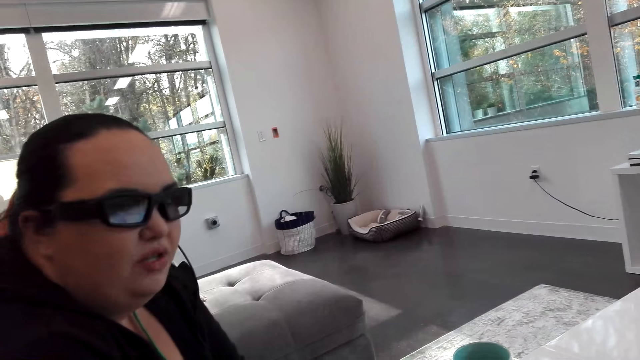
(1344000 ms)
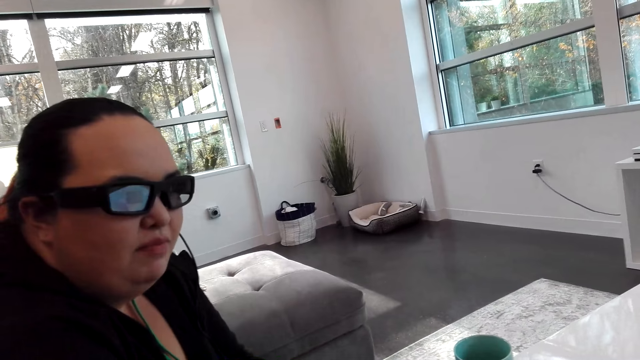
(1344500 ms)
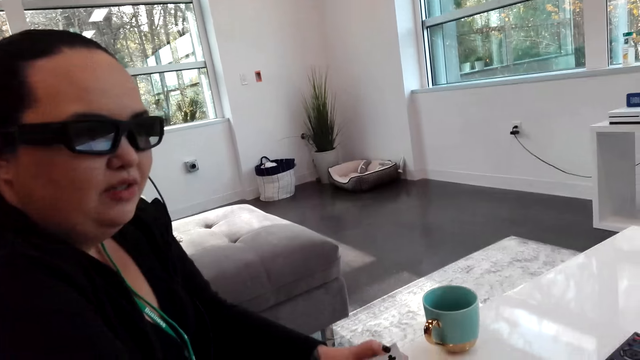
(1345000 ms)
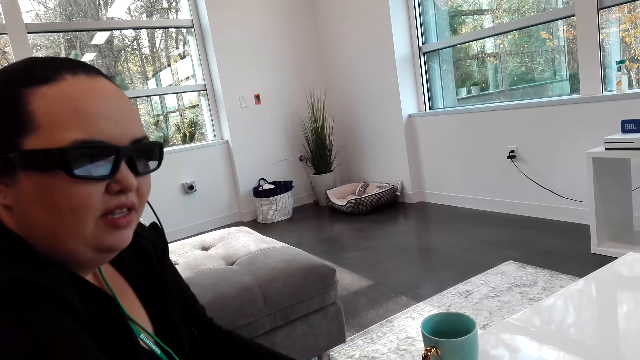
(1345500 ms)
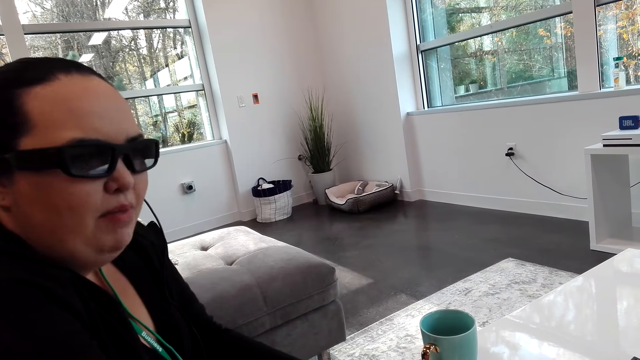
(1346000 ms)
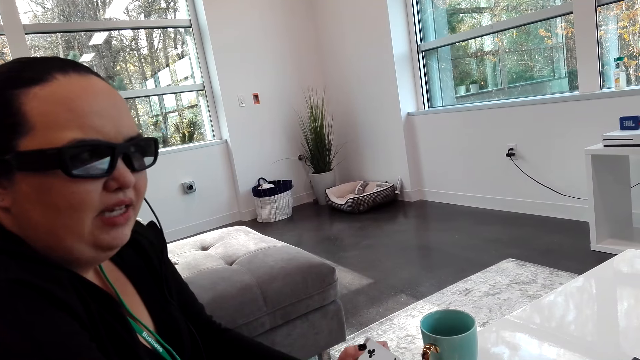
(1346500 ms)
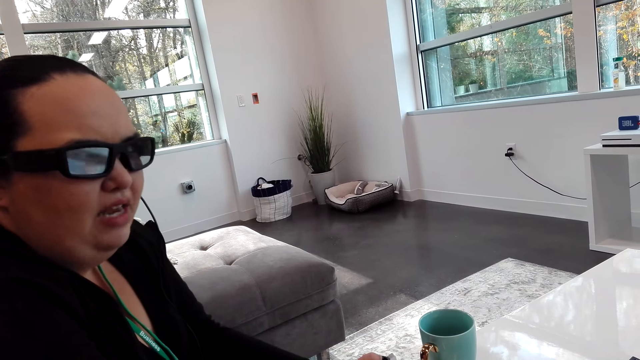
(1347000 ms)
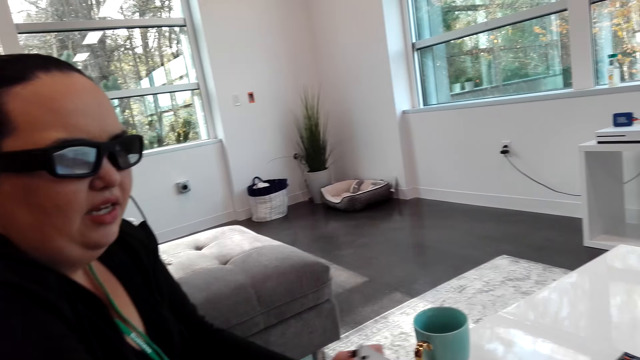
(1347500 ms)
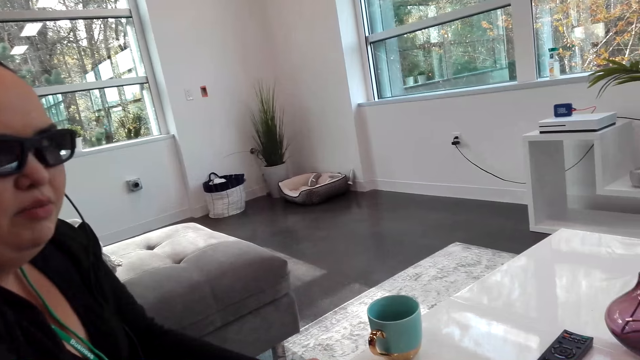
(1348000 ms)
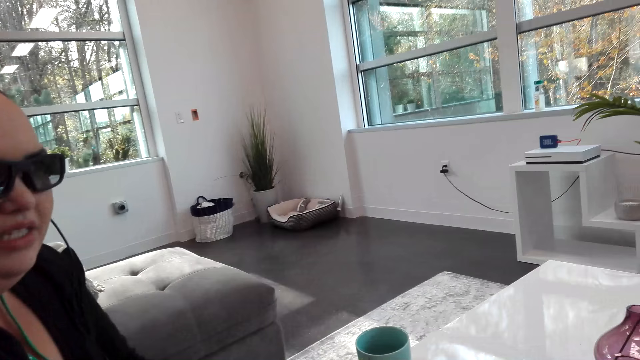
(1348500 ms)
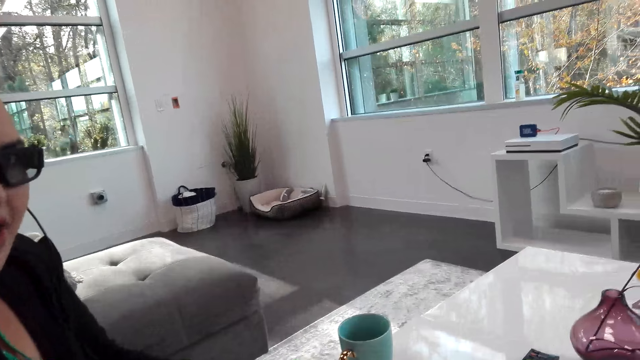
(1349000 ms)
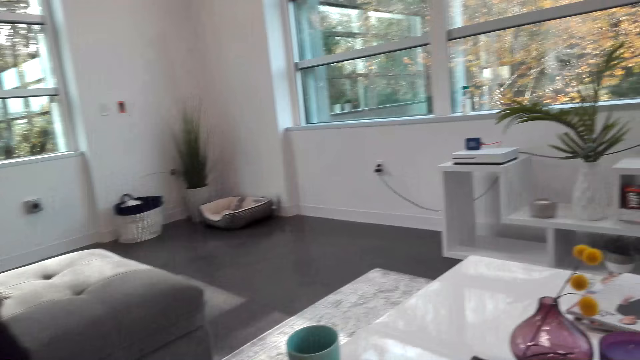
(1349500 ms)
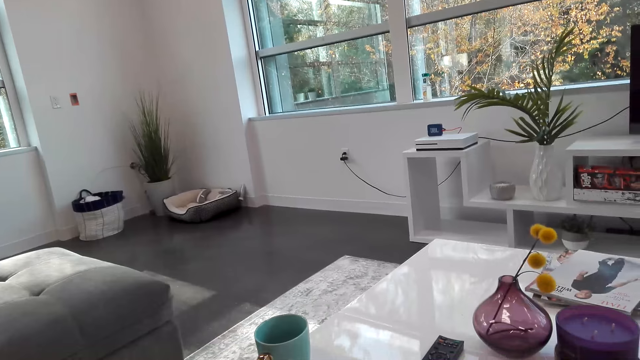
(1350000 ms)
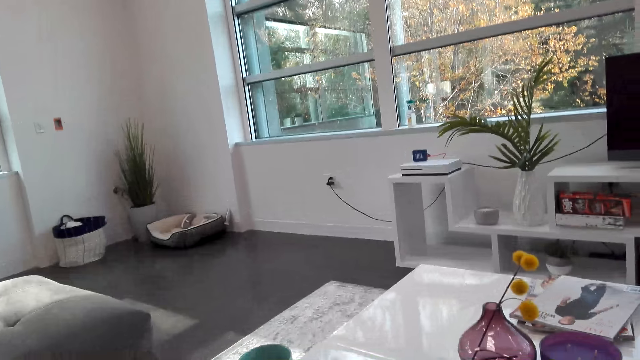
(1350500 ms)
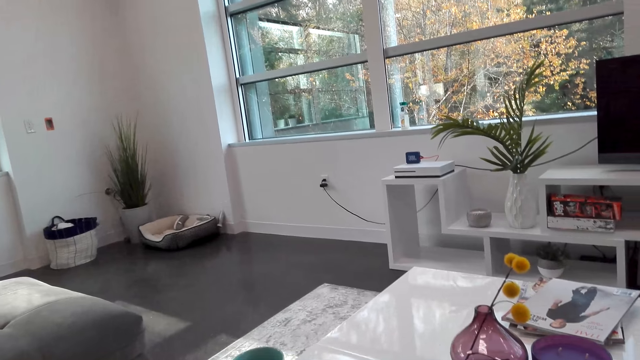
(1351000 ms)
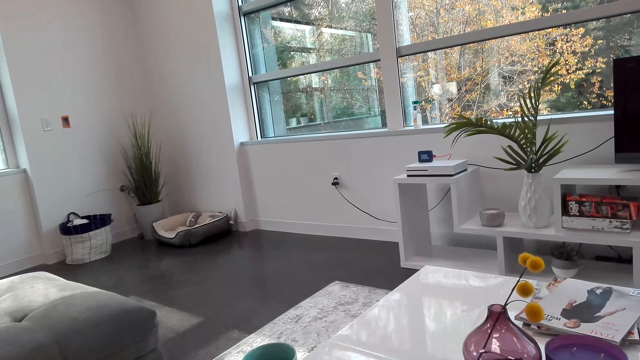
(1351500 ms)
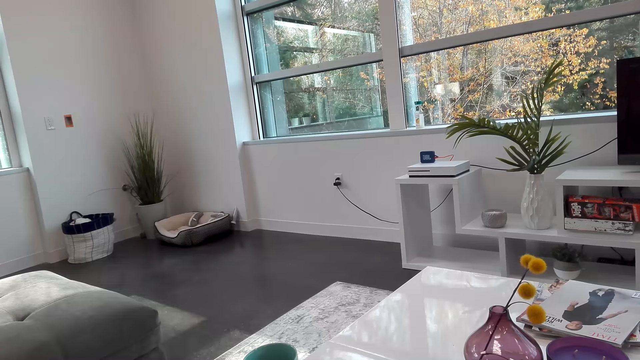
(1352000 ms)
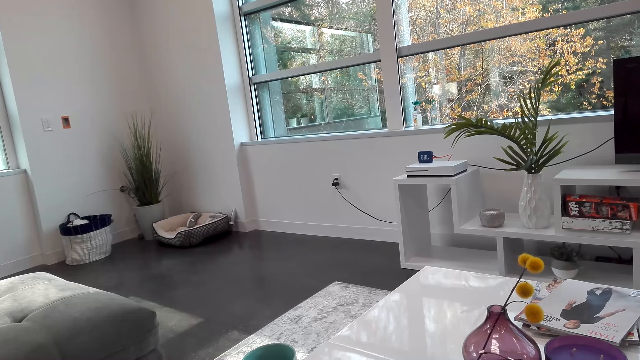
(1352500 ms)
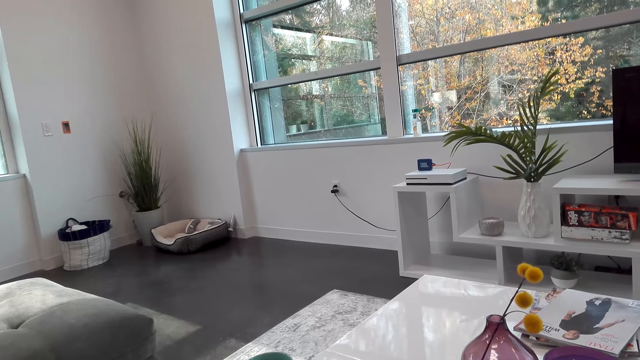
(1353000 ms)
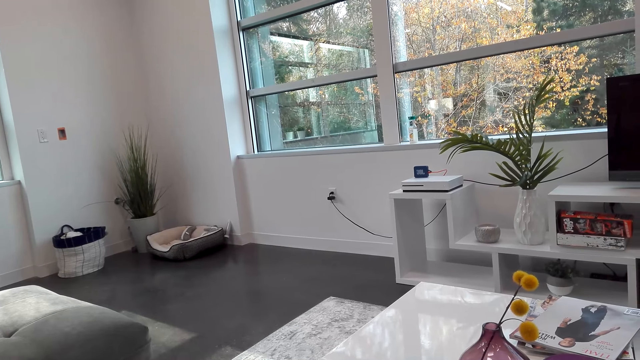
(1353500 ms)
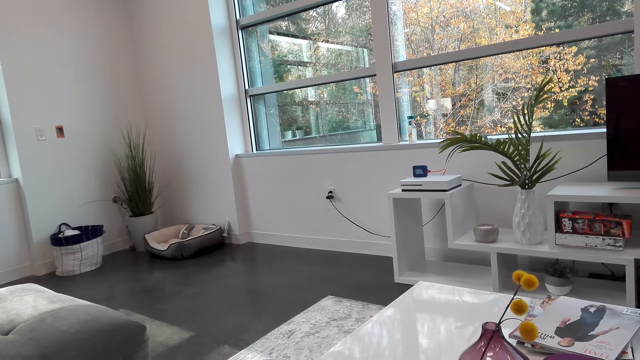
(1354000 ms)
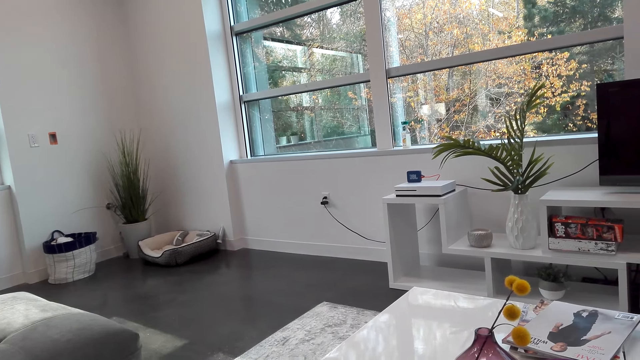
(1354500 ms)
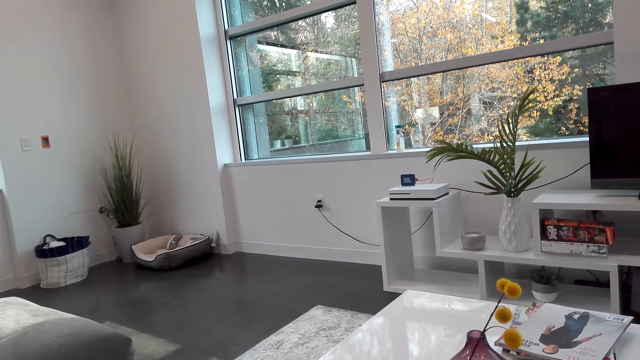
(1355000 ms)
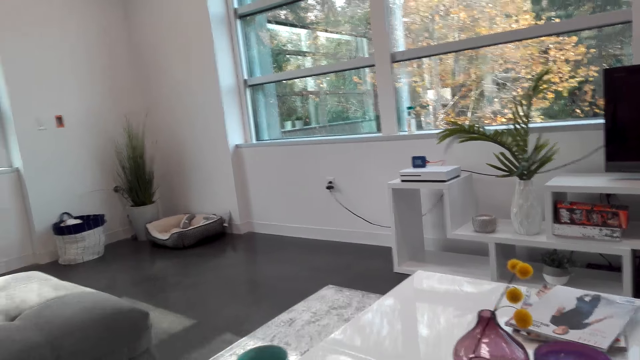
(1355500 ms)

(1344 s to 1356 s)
The camera wearer looks around. They dialogue with a woman.

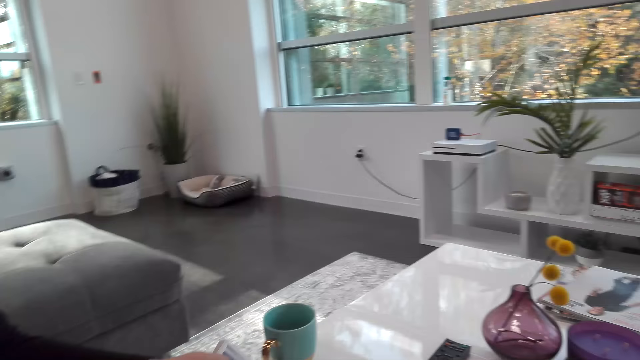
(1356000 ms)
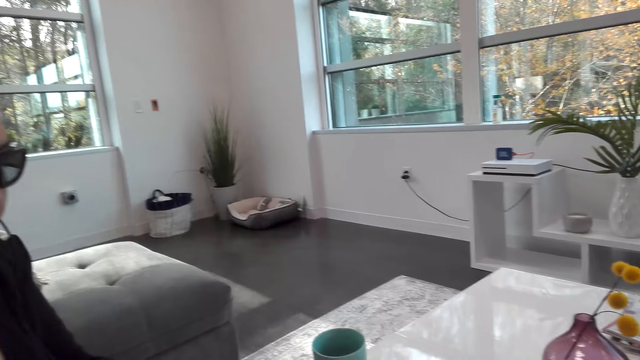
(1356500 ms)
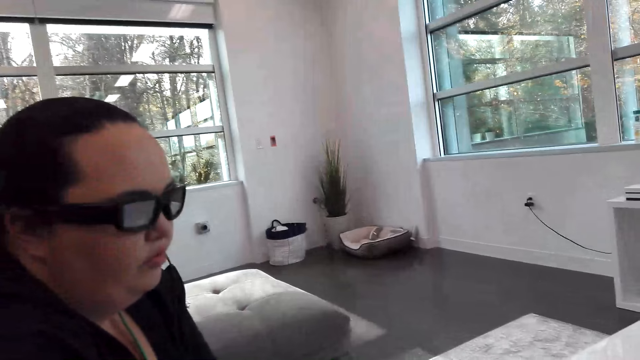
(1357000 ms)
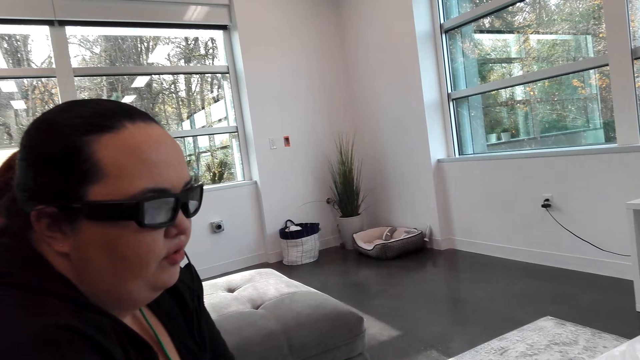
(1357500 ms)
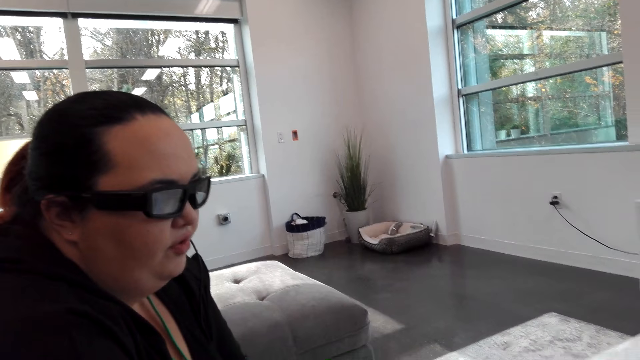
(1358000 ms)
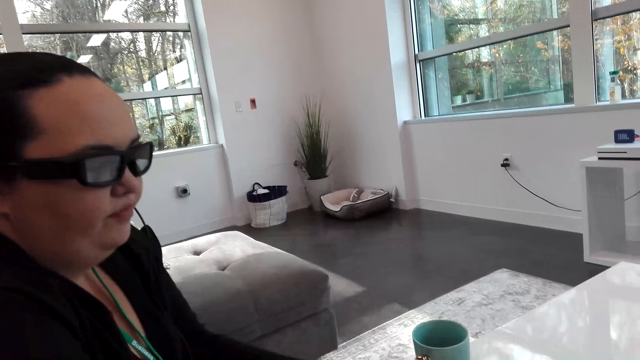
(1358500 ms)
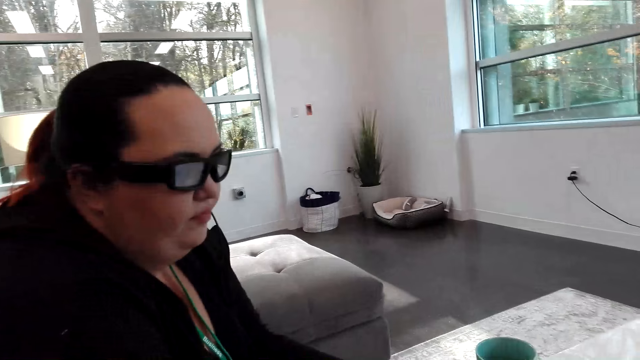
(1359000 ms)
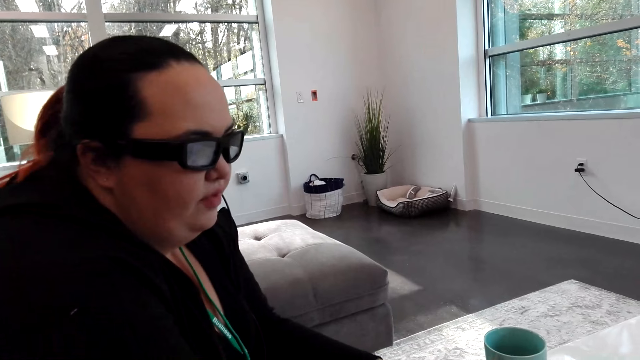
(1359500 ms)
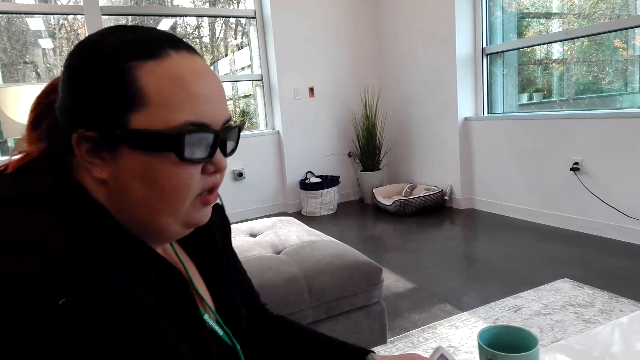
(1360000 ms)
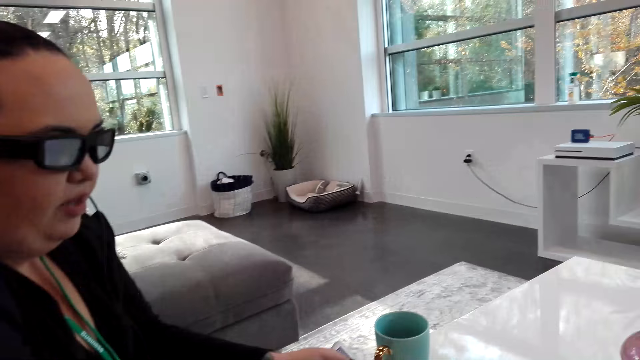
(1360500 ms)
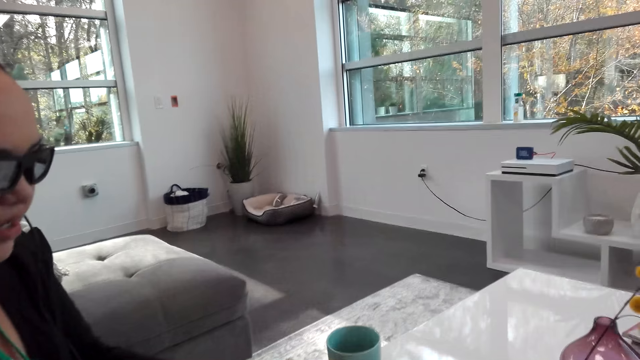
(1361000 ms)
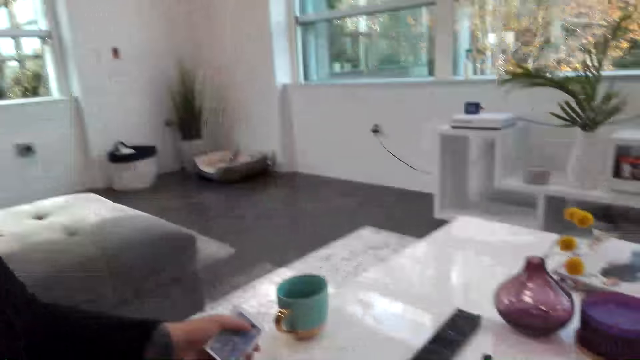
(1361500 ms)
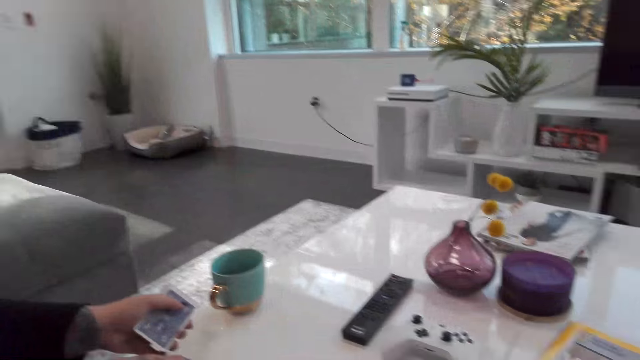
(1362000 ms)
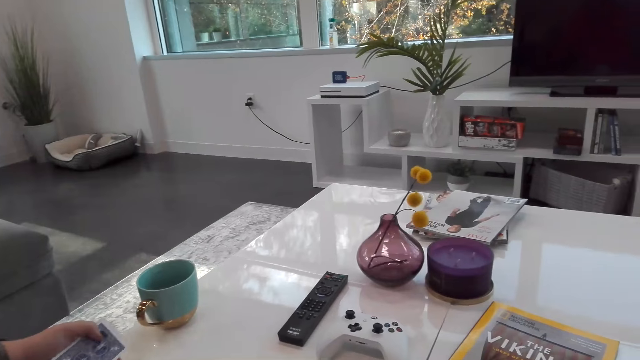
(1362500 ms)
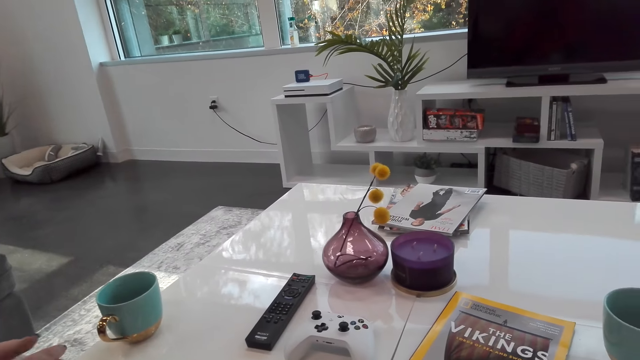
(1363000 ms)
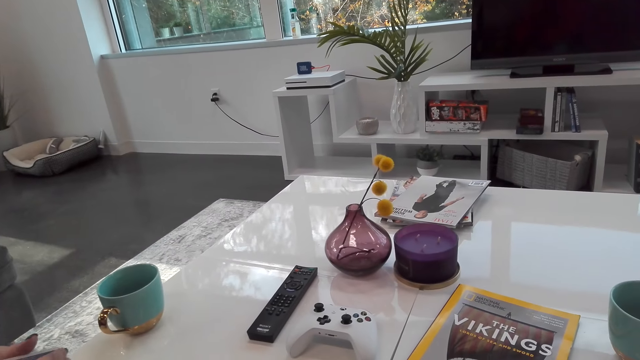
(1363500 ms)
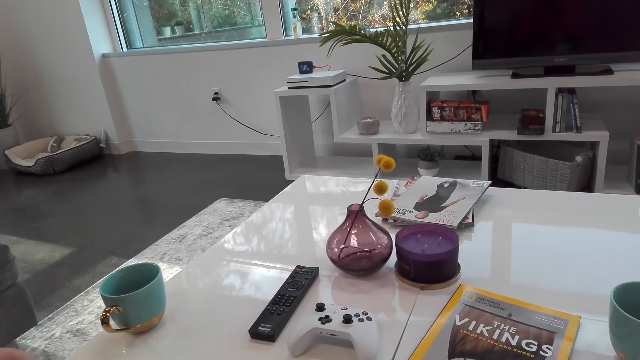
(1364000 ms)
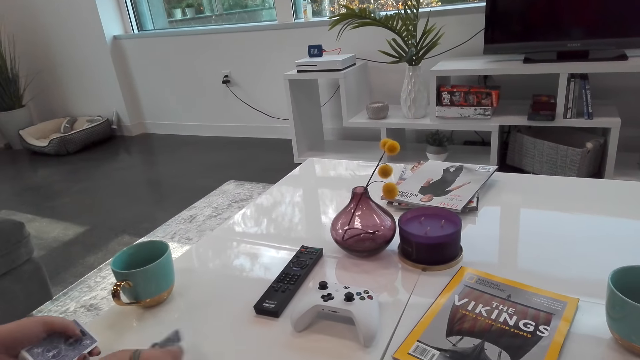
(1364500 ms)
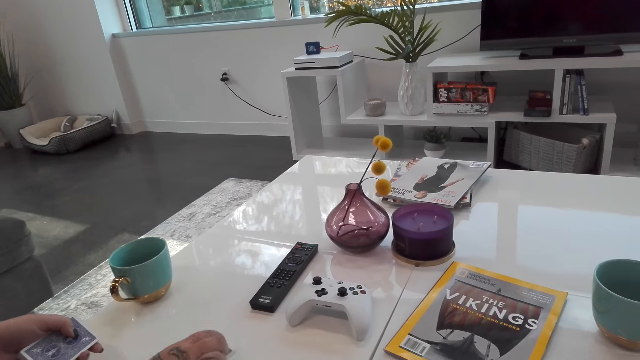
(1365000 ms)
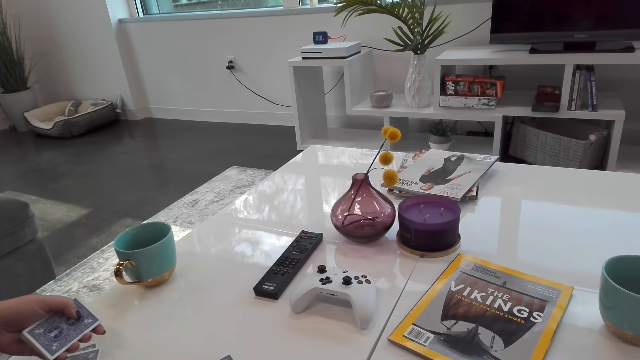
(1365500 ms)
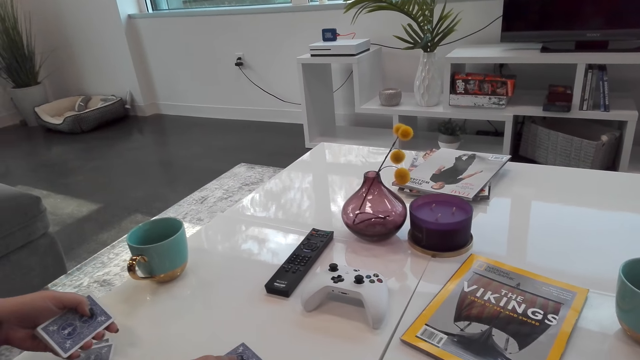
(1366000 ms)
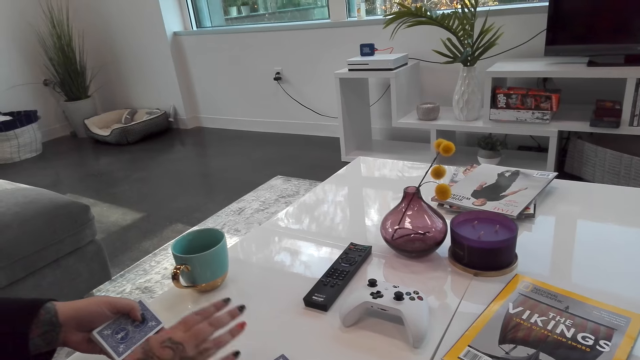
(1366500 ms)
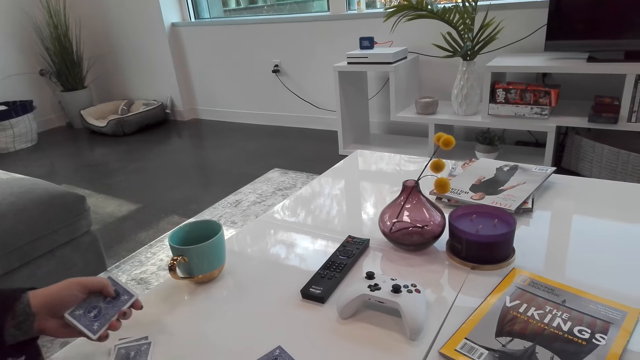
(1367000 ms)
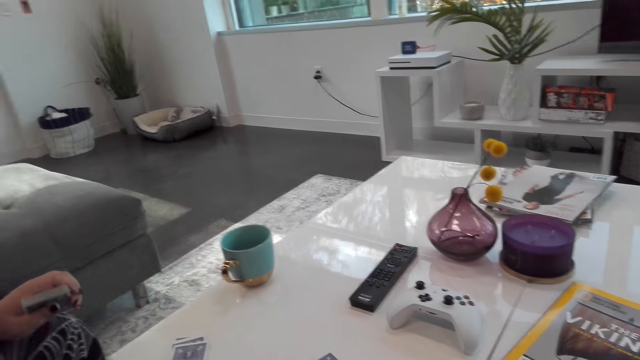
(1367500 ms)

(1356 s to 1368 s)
A woman places a card on the table. The woman sorts cards.
